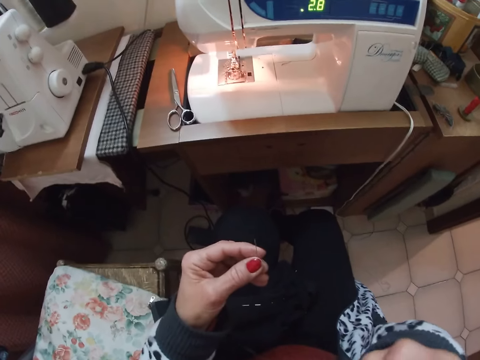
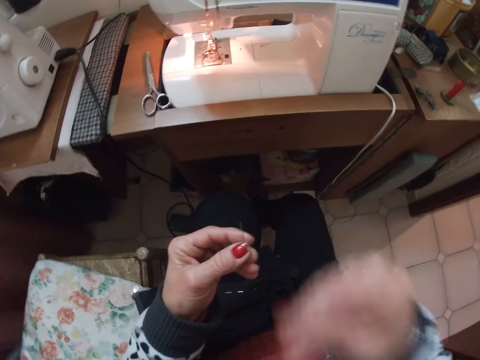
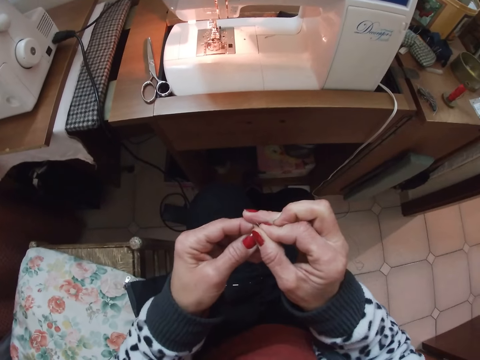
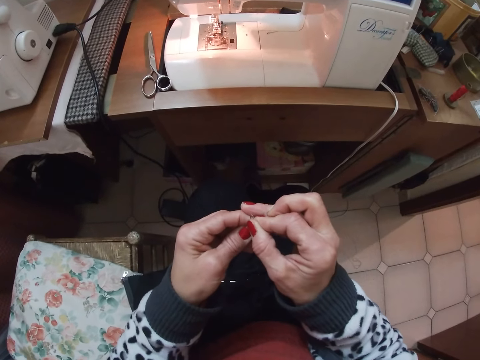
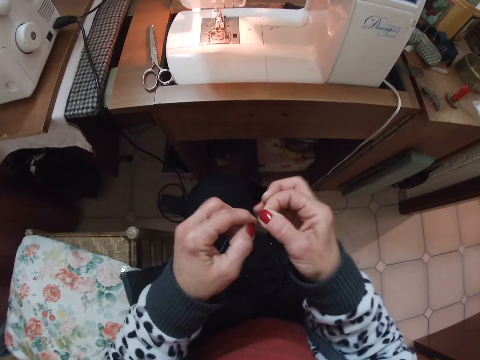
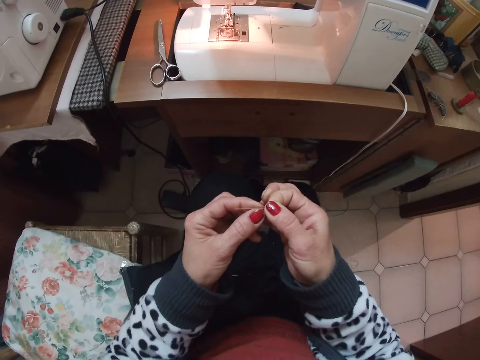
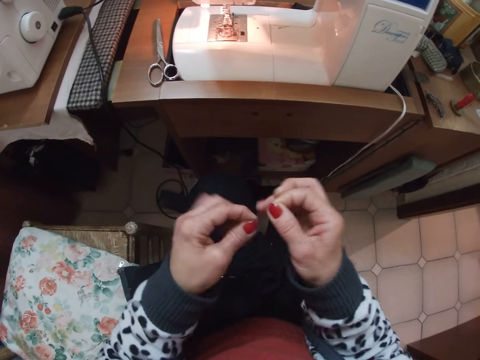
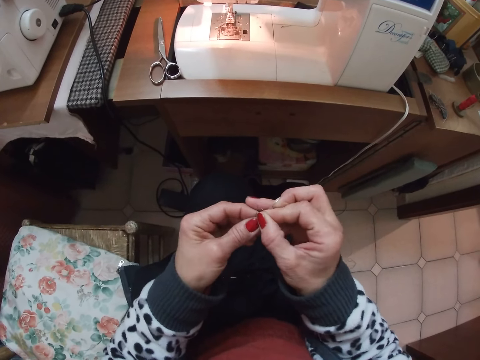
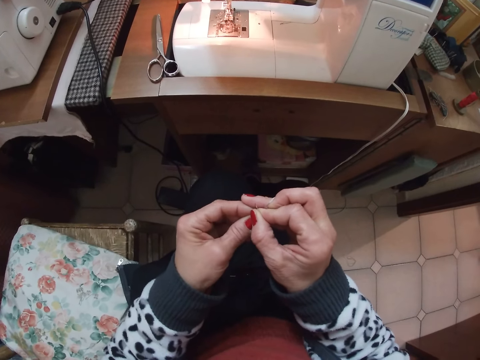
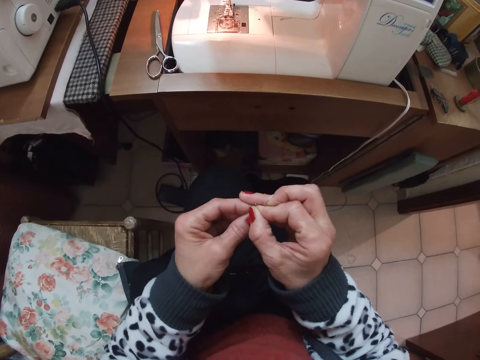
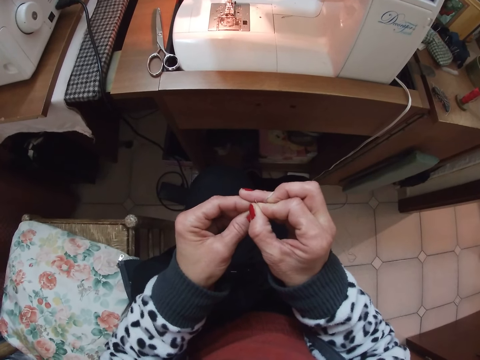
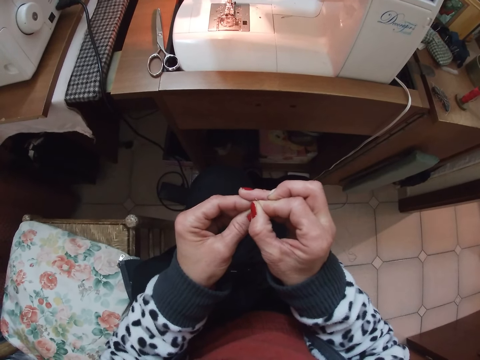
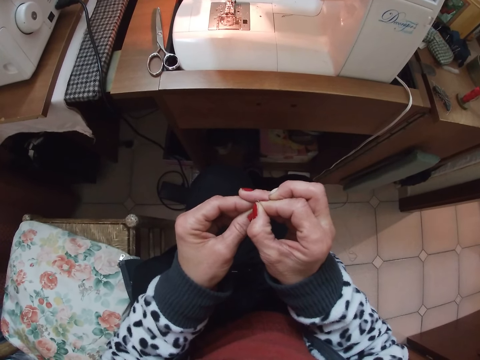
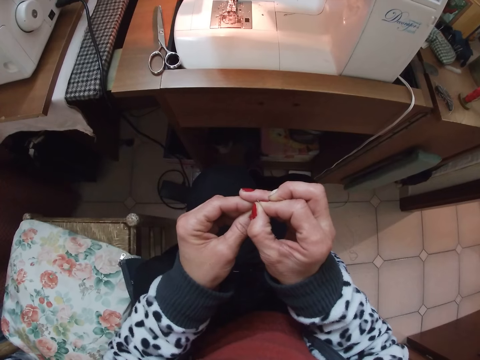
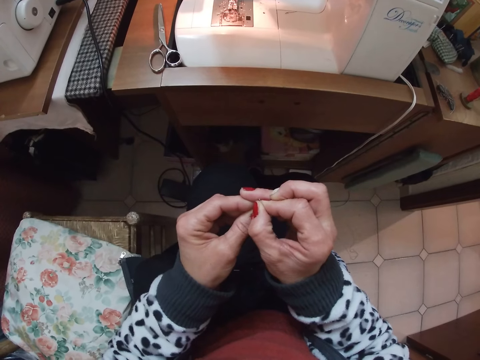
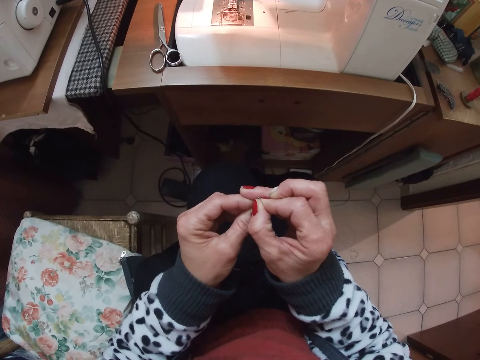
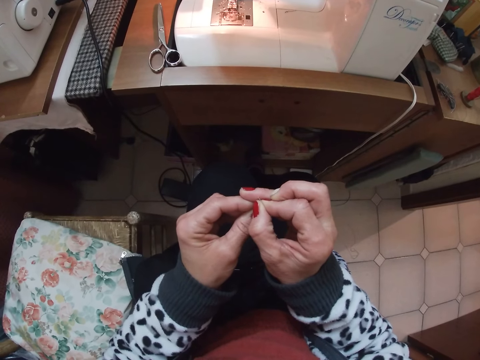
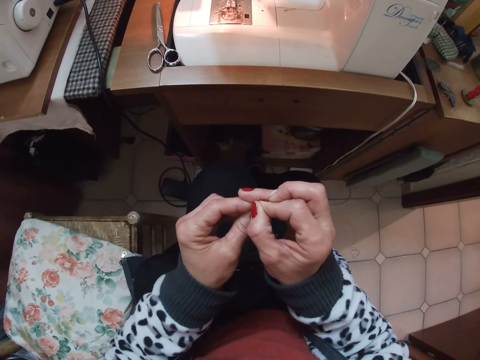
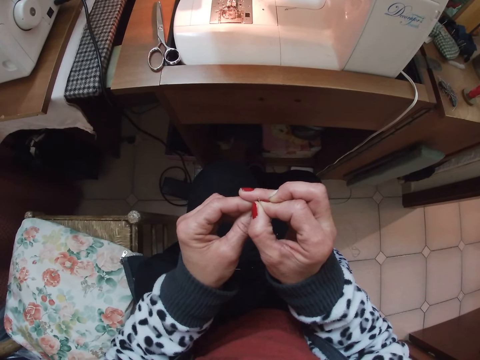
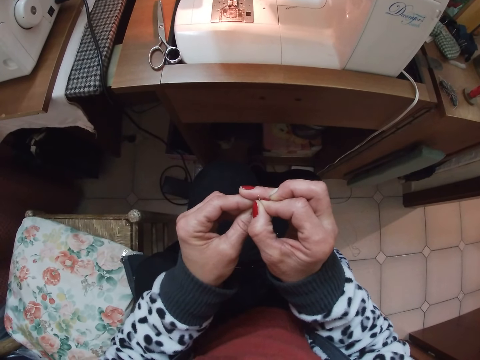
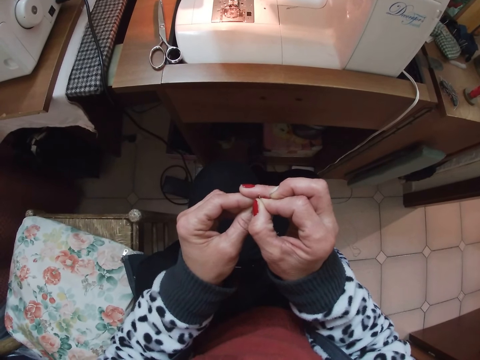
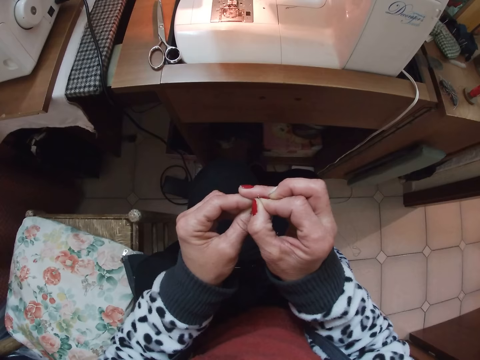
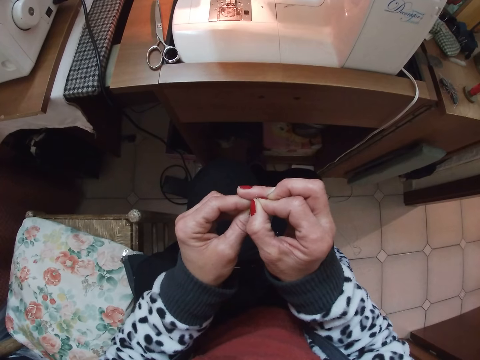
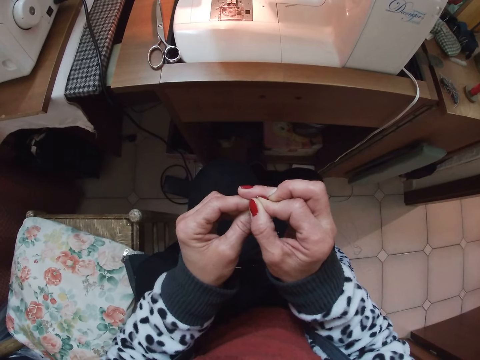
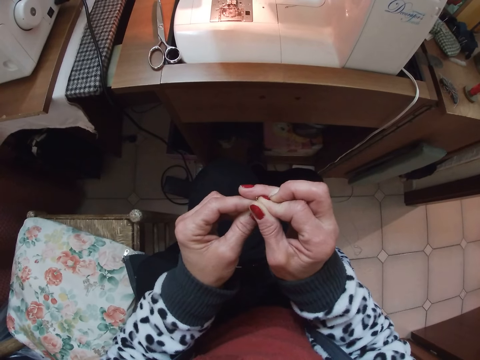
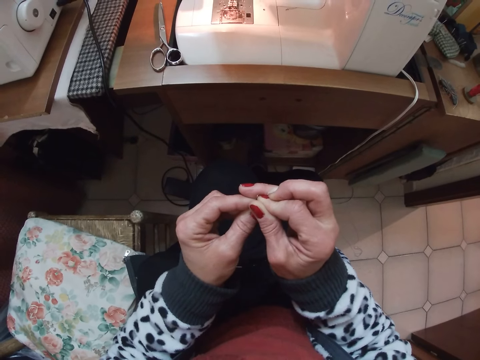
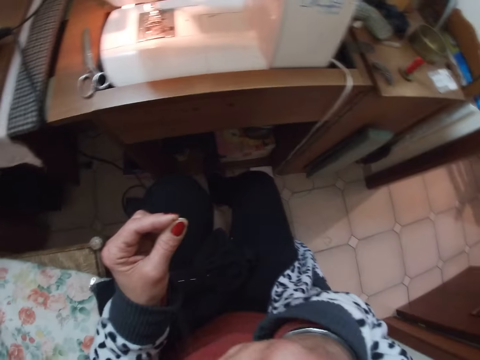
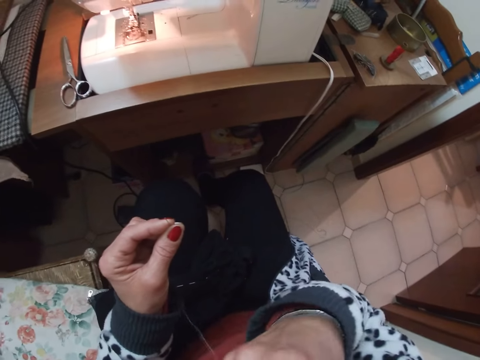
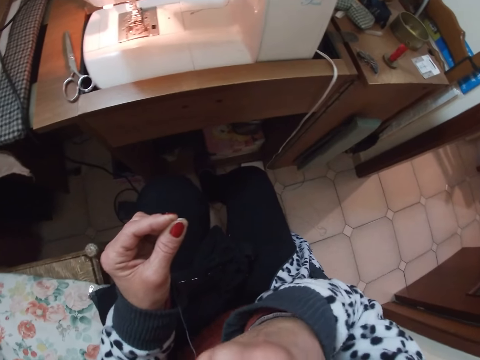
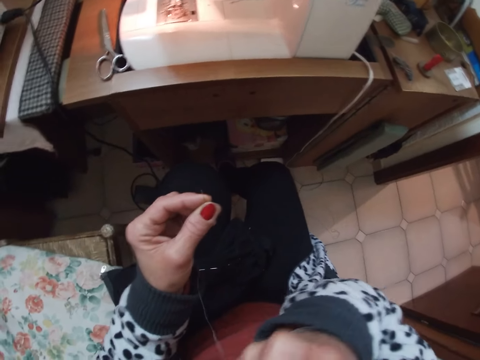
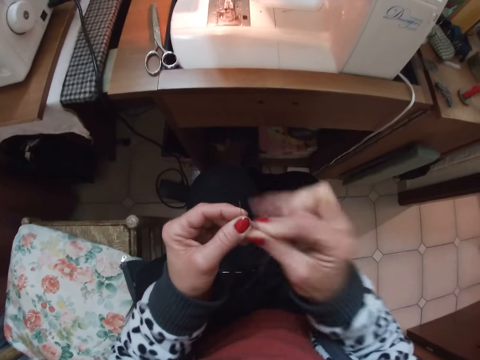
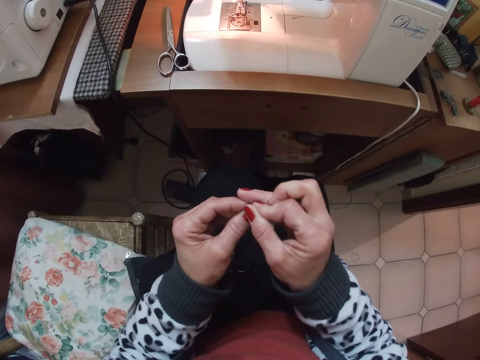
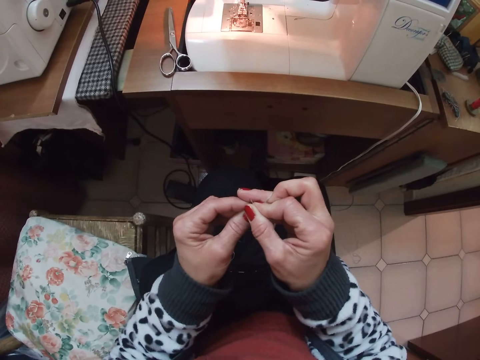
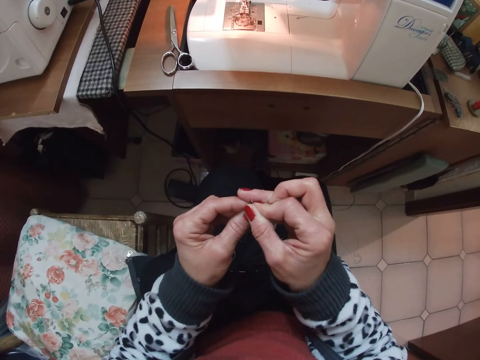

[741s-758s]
The camera wearer runs the thread through the needle. They bite the thread.

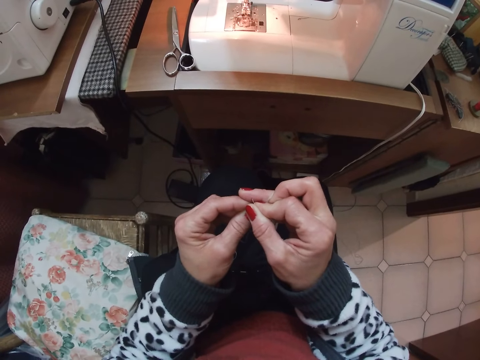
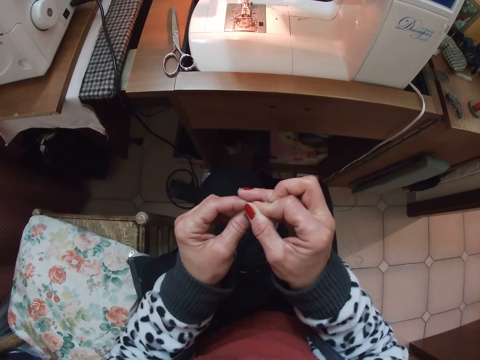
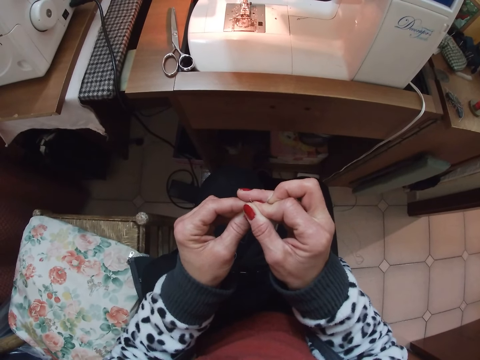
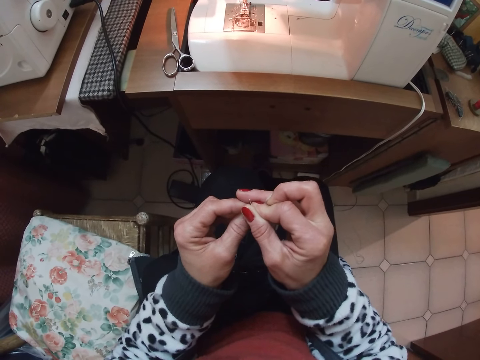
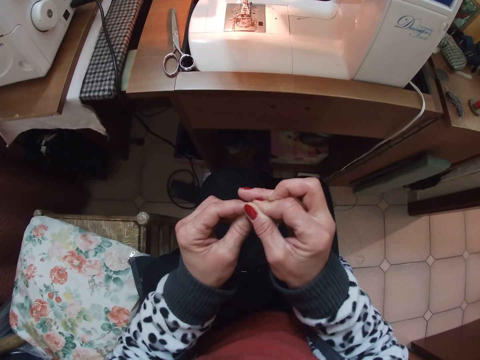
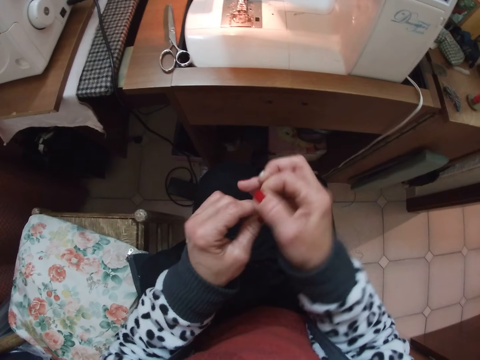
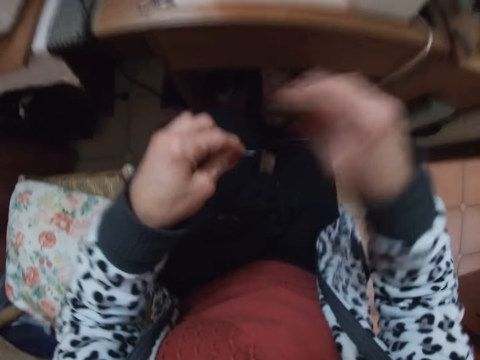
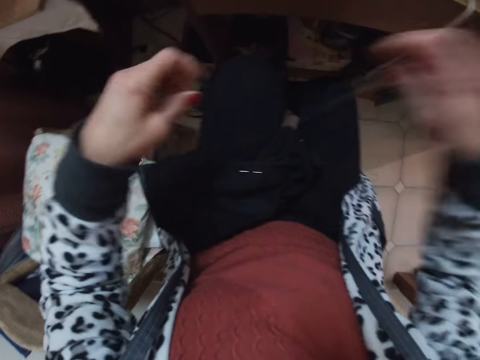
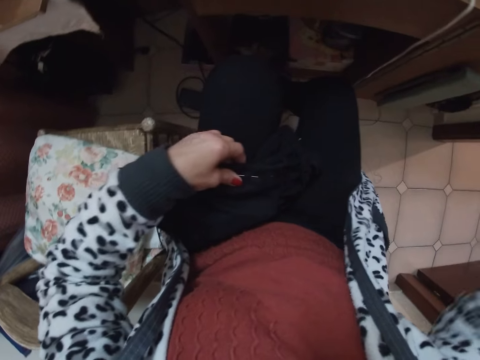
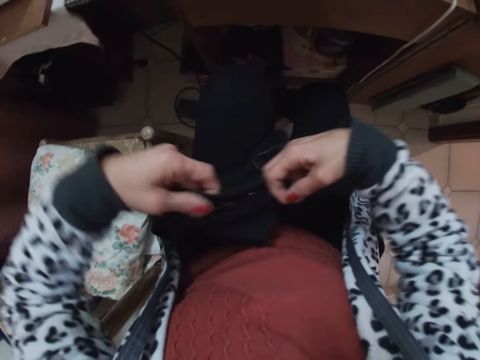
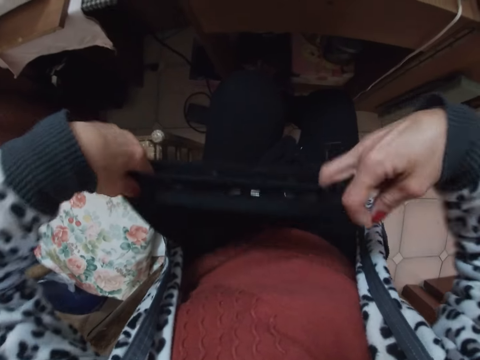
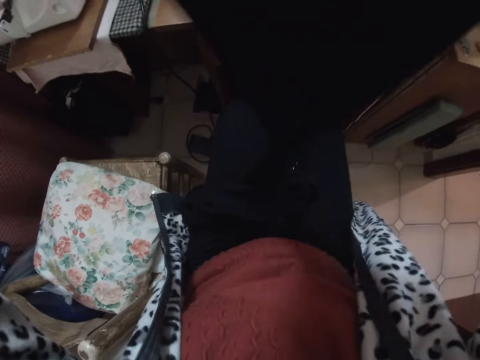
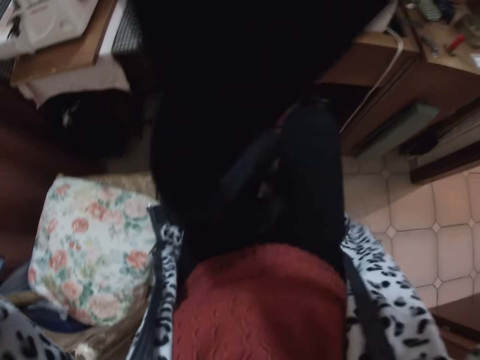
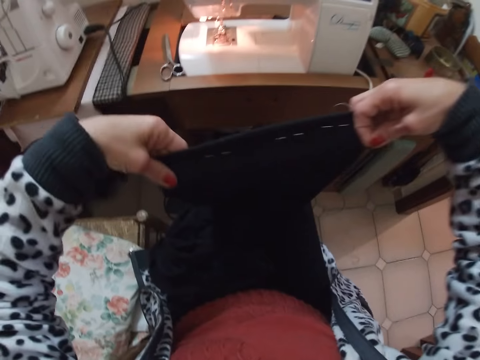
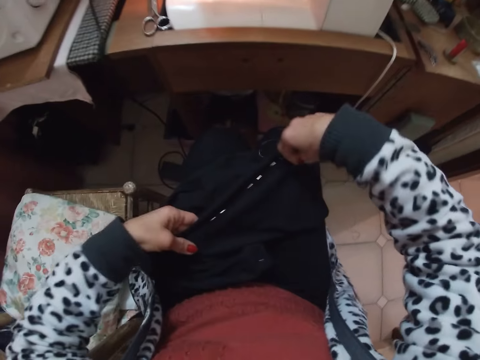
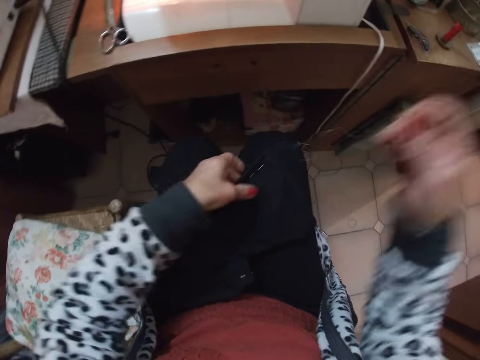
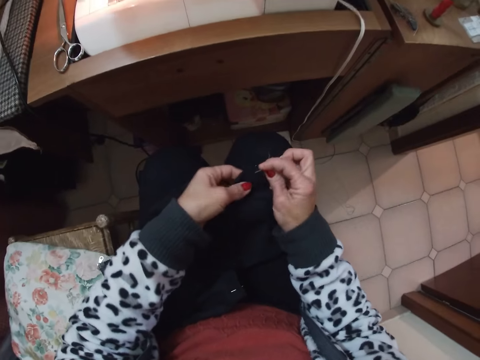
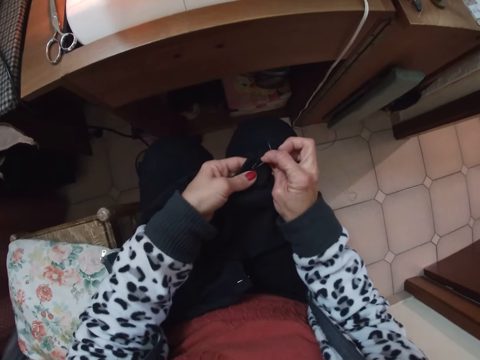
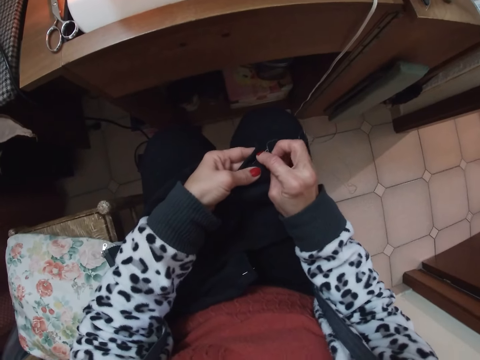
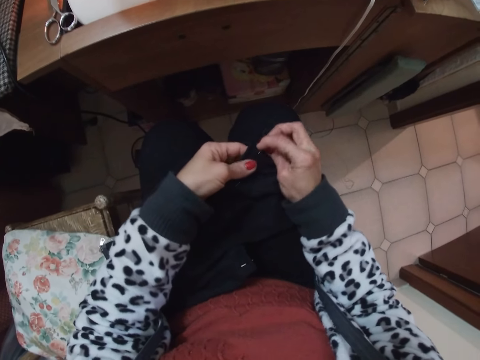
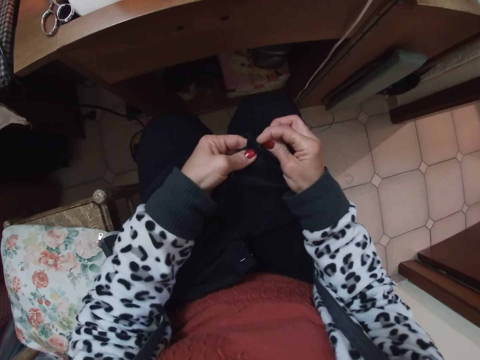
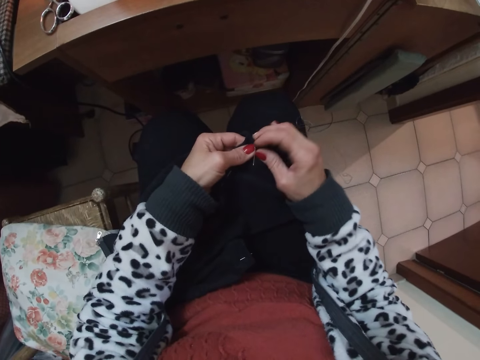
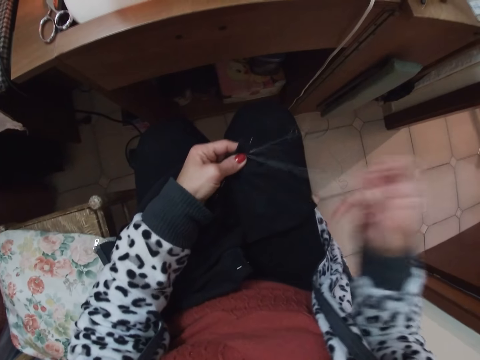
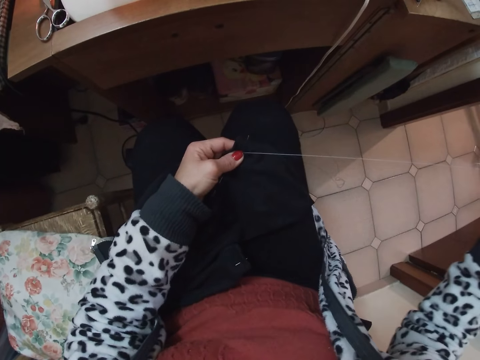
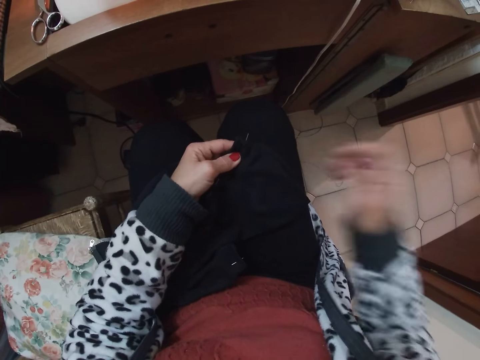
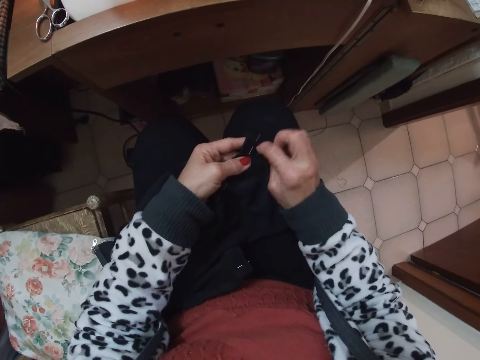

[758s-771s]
The camera wearer pulls the thread. She arranges the material with both hands. She knits the garment and sews the material with her hand.
